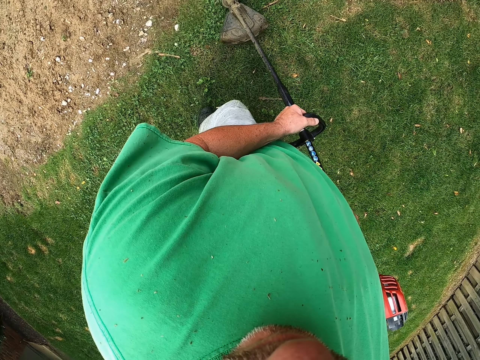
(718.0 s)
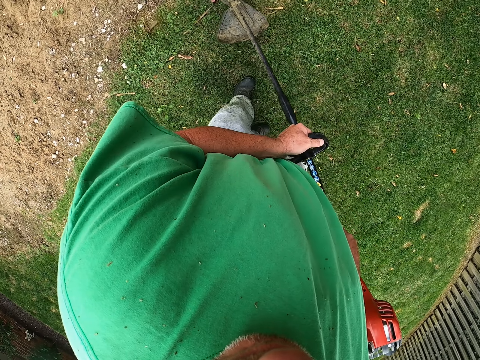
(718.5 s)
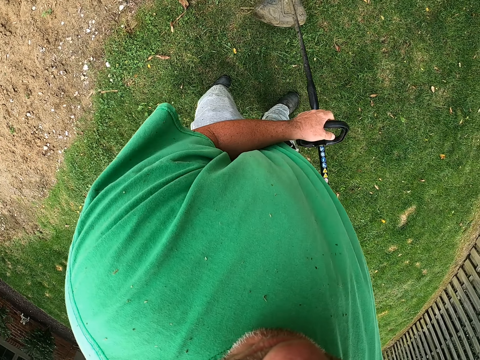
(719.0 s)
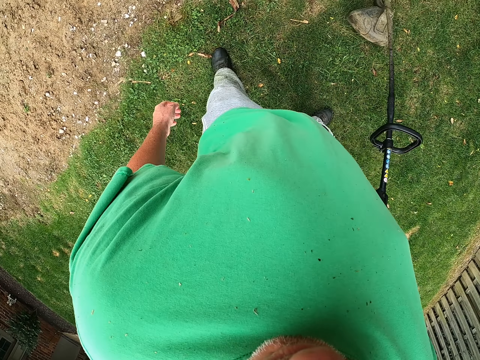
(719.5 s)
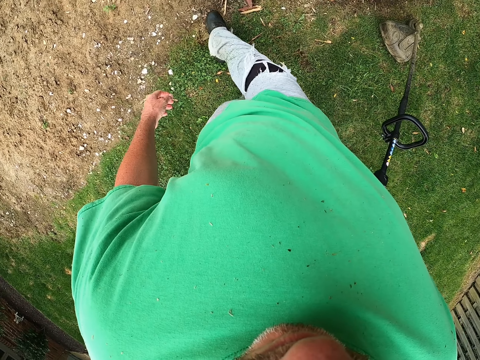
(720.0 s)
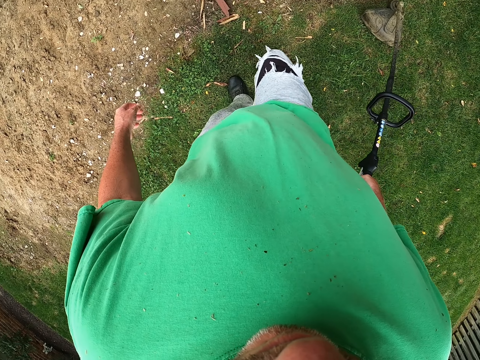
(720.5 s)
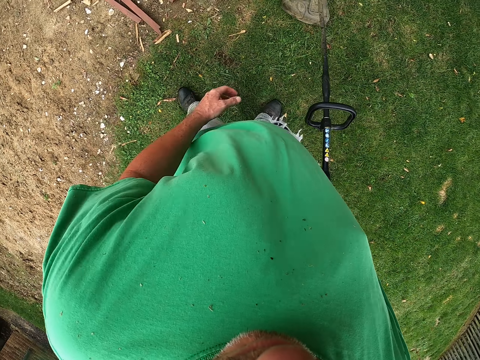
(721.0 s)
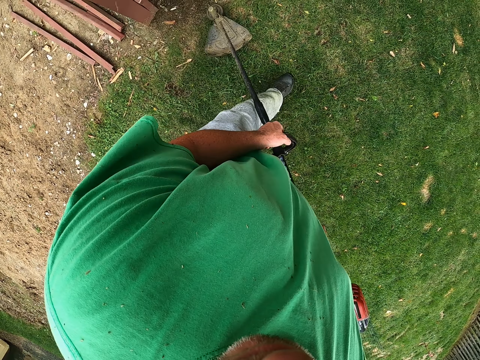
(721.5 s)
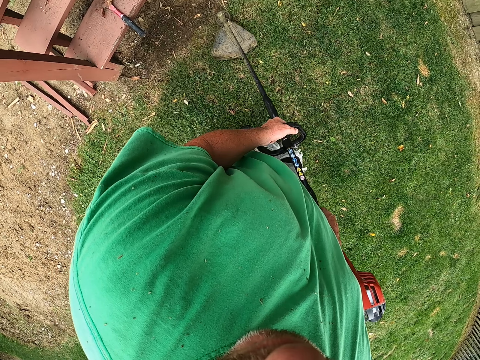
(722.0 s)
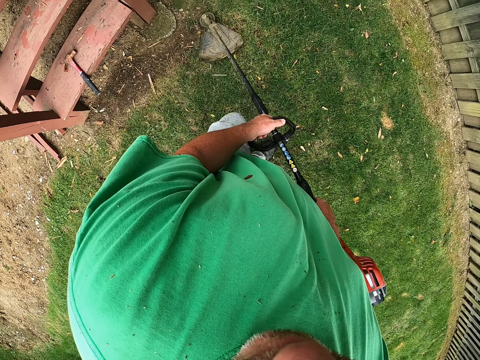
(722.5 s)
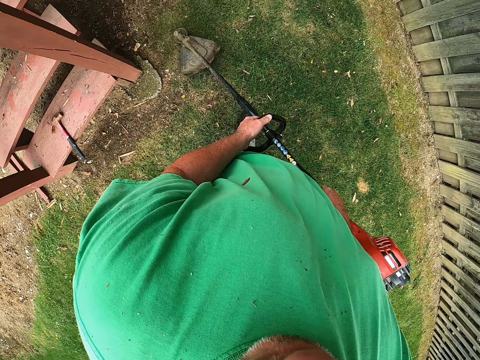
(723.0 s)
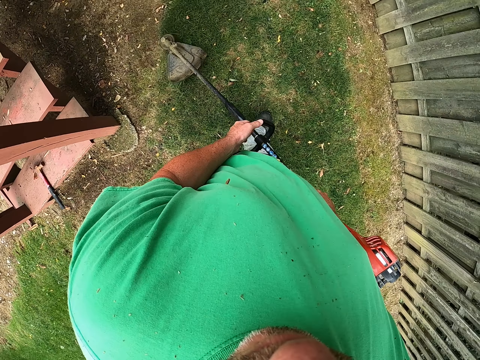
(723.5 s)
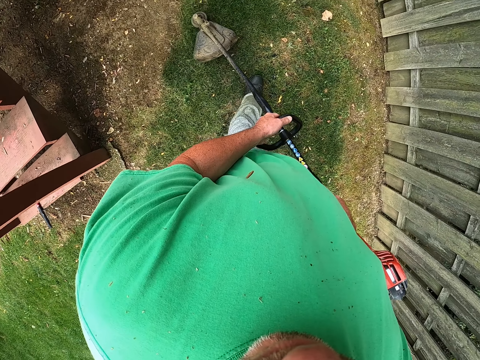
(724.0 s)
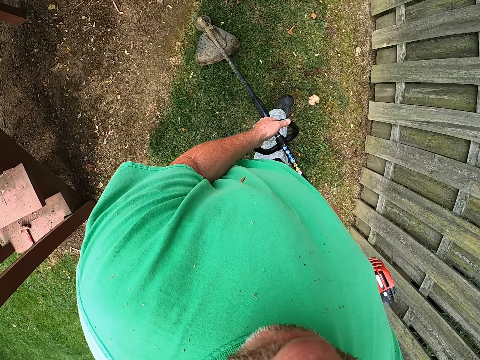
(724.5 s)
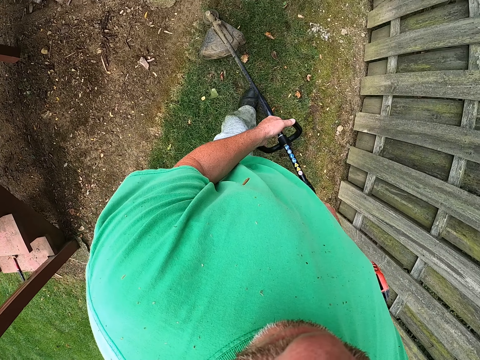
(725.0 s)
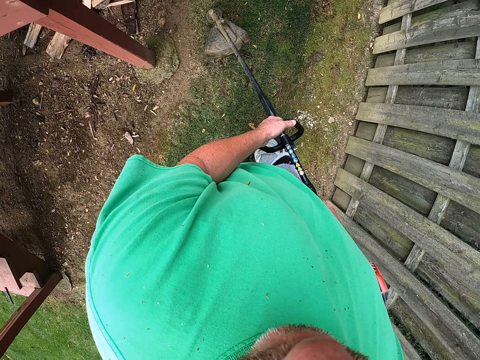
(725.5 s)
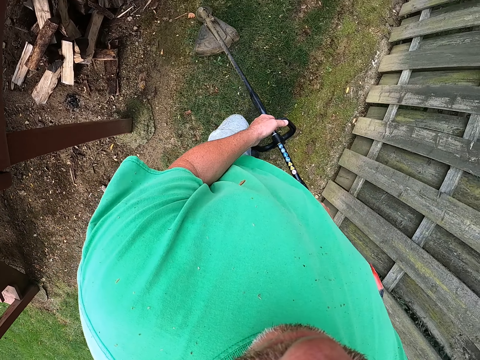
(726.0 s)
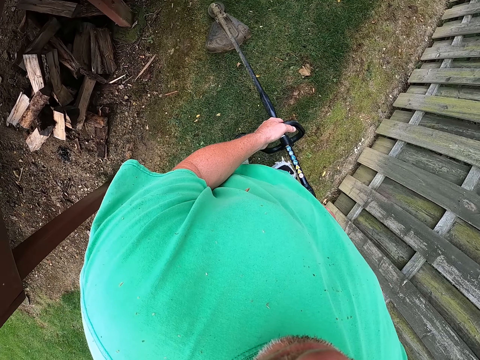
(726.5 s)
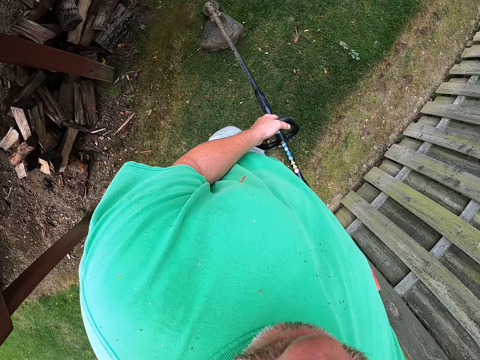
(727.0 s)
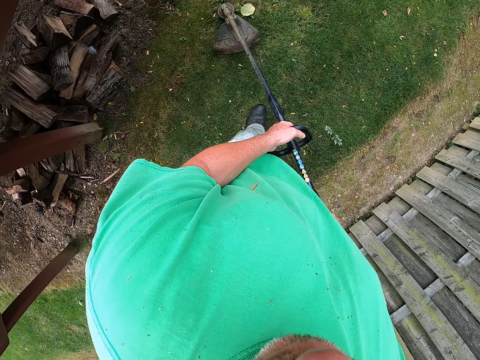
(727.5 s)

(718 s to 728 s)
The camera wearer pulls his hand off the brush cutter. He moves his right leg. He holds the brush cutter with both hands, cuts grass with the brush cutter on the compound, and walks around the field.

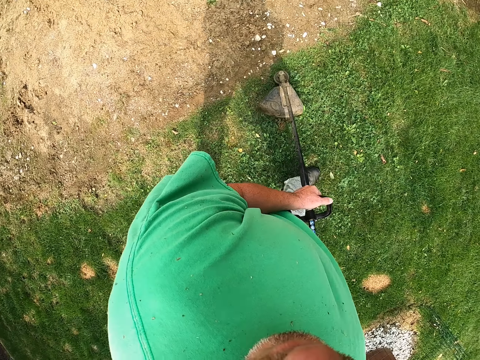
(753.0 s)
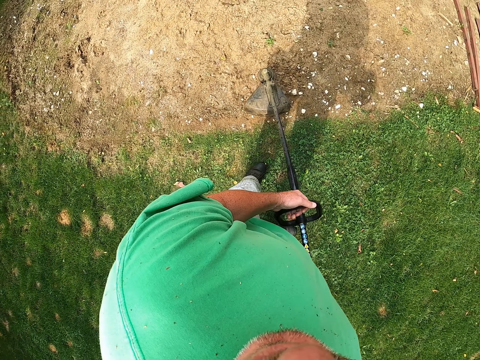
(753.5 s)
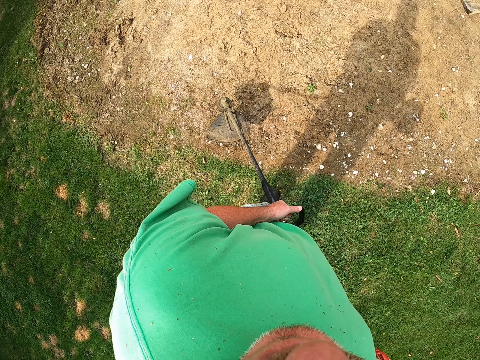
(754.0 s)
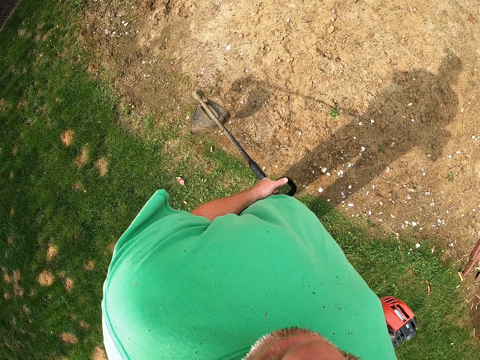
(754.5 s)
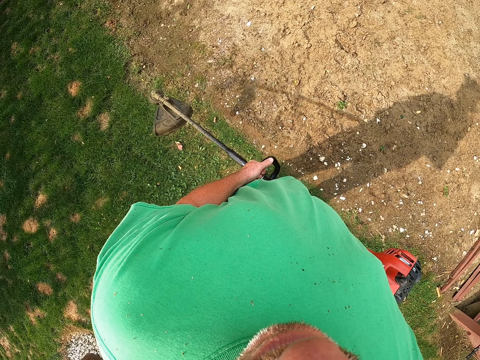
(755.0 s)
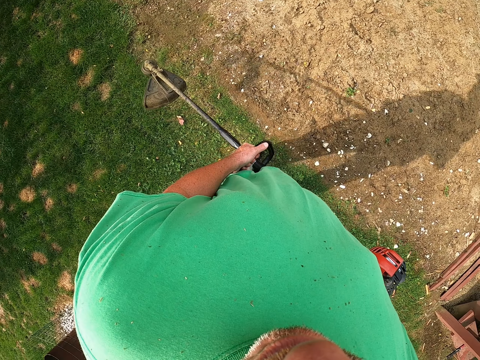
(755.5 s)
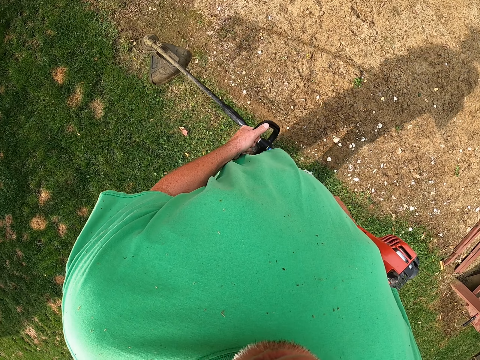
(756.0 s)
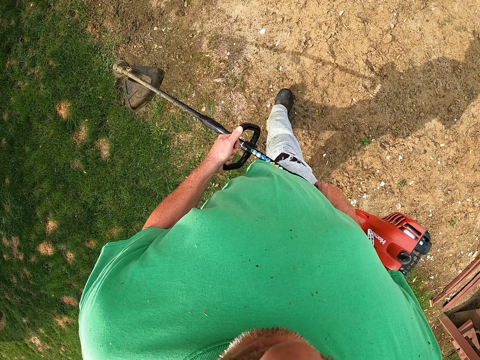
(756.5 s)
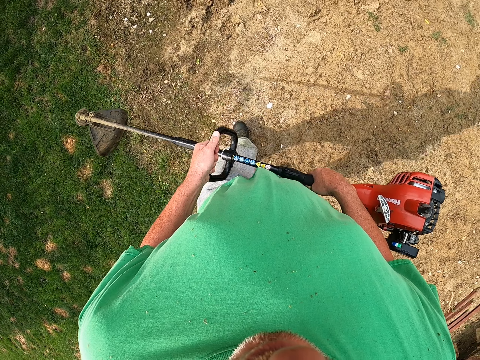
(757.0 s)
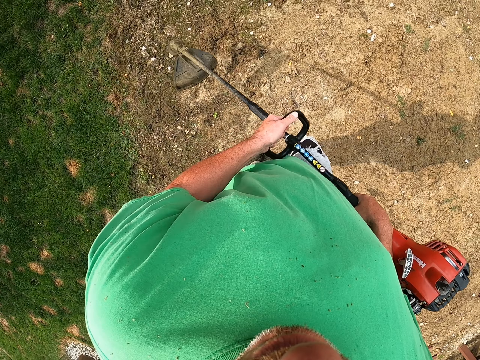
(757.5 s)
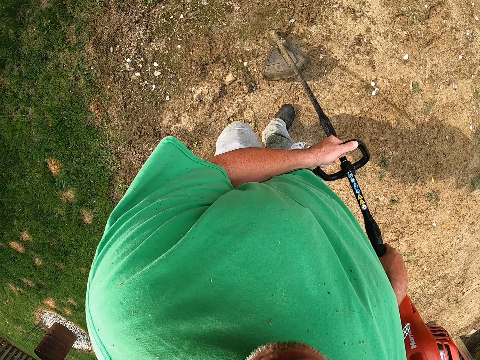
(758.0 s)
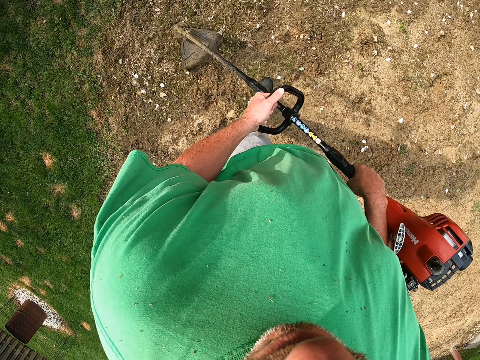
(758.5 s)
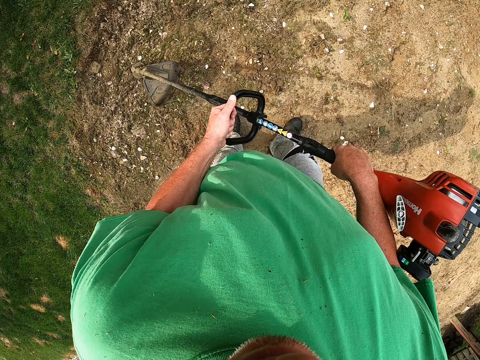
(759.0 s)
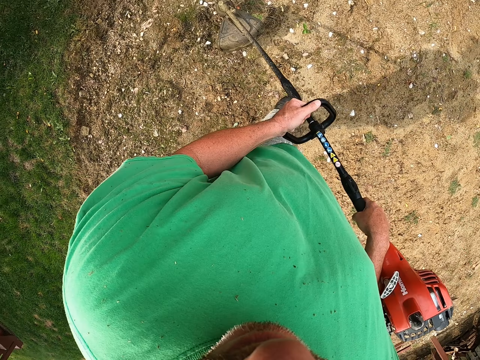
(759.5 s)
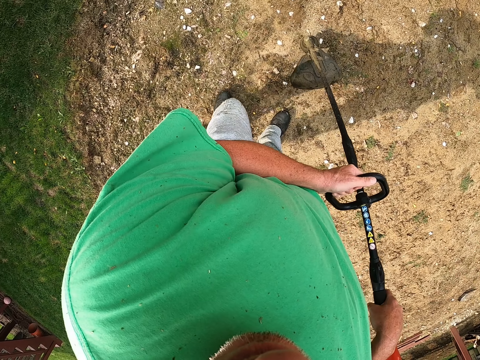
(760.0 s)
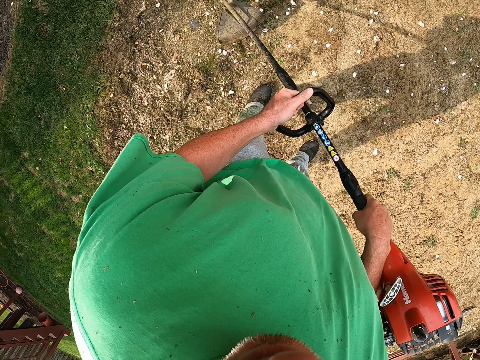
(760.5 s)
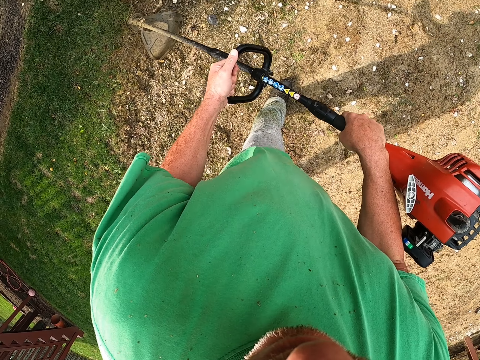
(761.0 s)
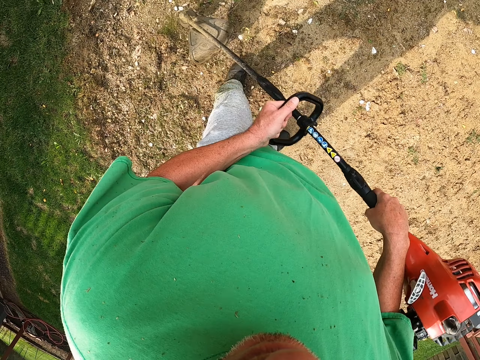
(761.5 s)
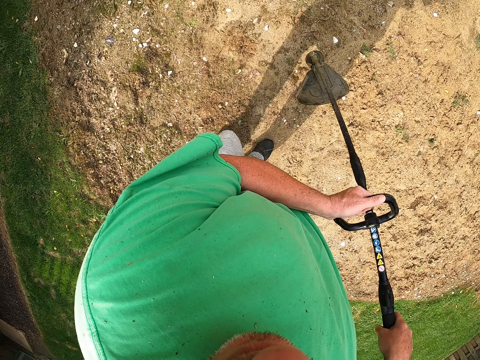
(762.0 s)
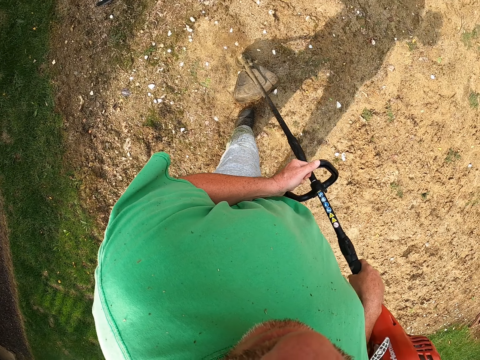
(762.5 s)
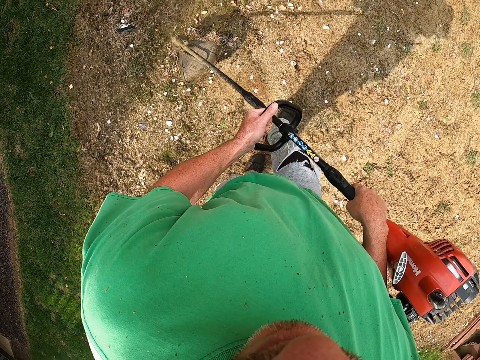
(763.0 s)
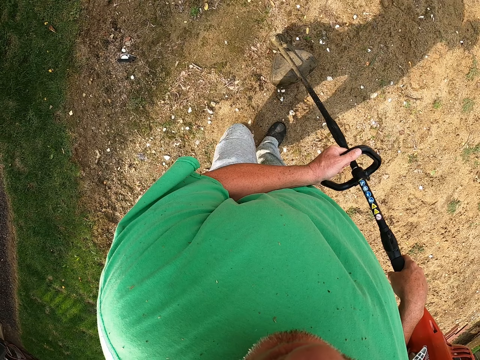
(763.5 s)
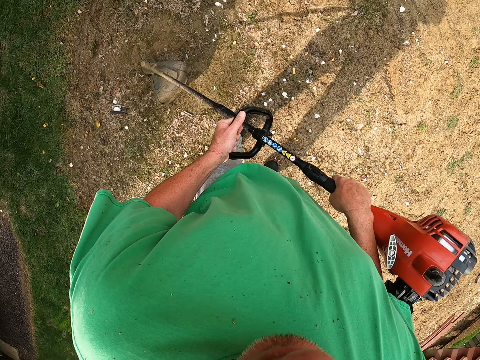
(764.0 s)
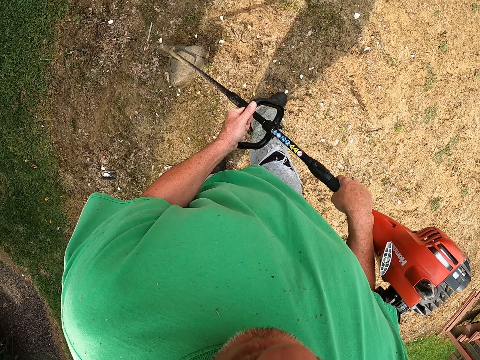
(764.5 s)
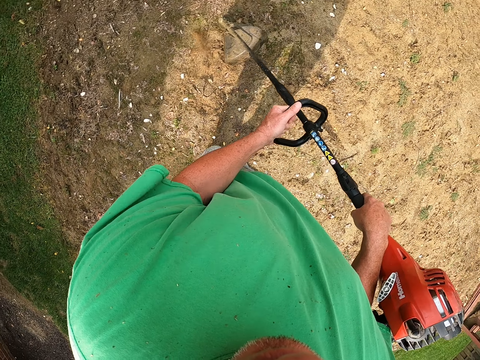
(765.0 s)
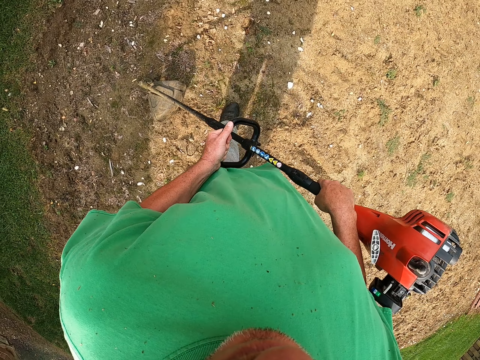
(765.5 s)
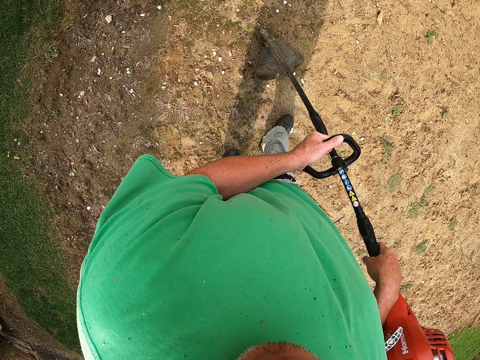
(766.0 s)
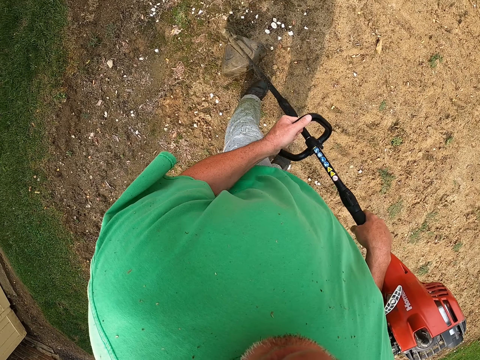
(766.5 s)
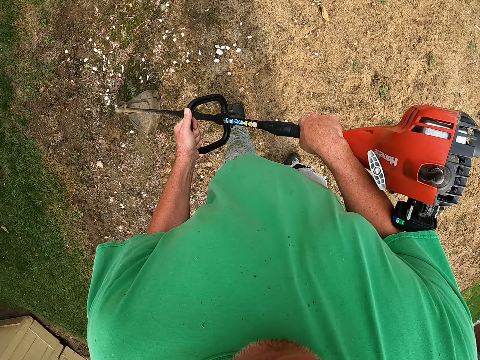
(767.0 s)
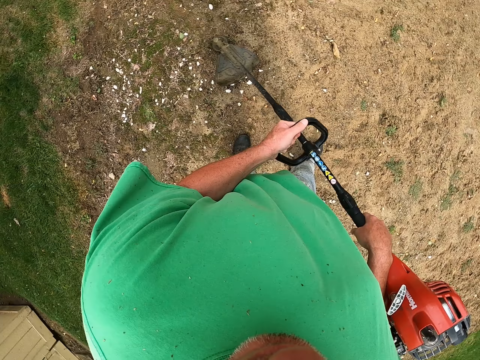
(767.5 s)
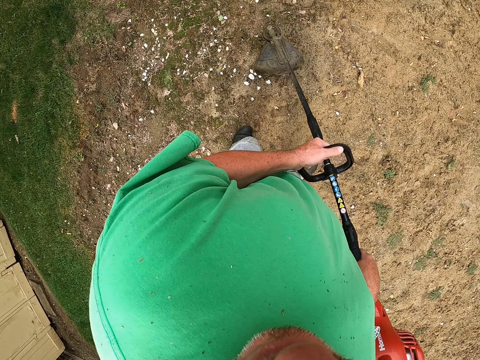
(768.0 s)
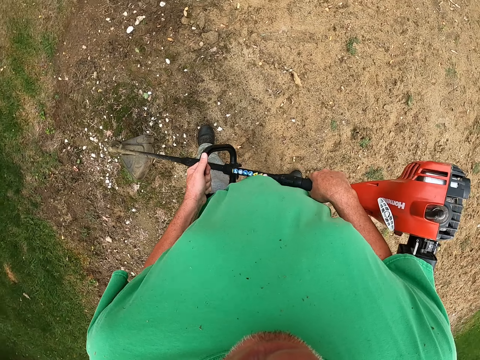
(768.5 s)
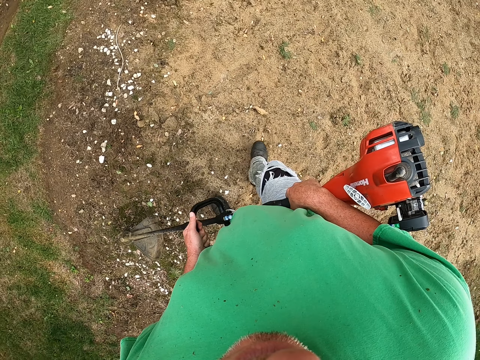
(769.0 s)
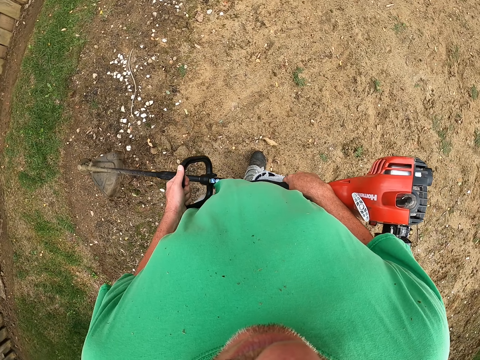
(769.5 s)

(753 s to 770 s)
The camera wearer turns around. They stand on the compound. They walk around the field, carry the brush cutter with both hands, walk around the field, and put the brush cutter on the ground. They cut grass with the brush cutter on the compound.
